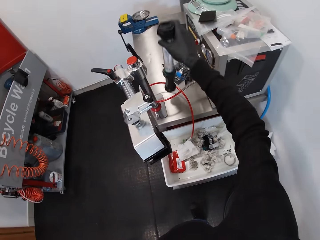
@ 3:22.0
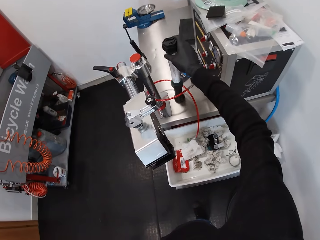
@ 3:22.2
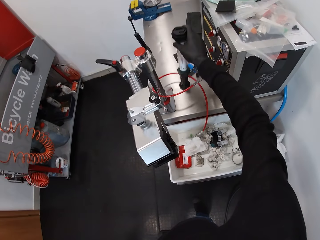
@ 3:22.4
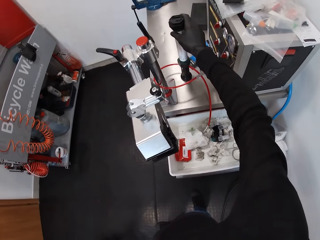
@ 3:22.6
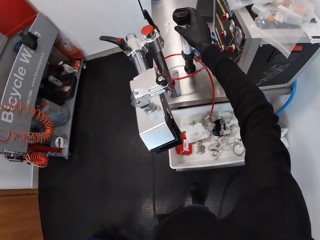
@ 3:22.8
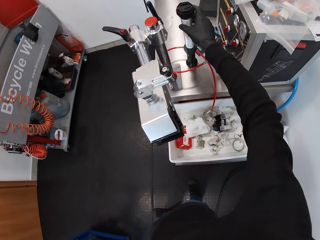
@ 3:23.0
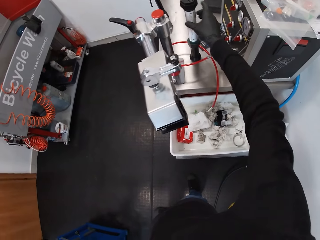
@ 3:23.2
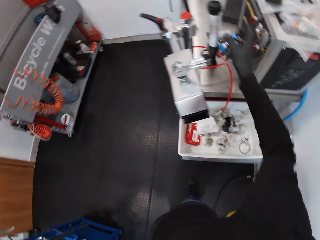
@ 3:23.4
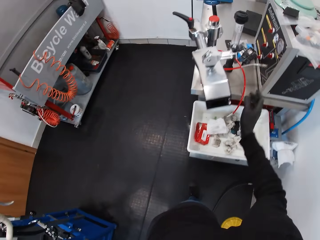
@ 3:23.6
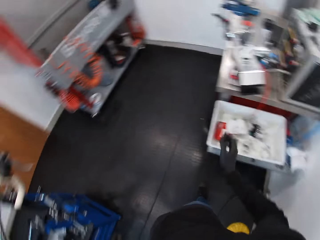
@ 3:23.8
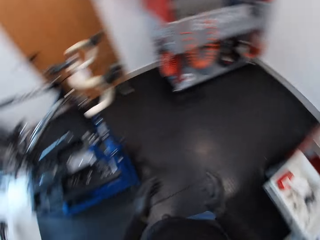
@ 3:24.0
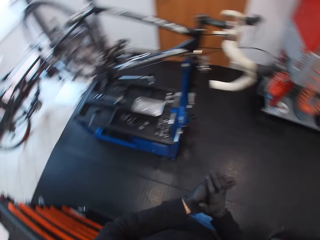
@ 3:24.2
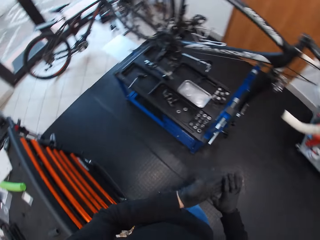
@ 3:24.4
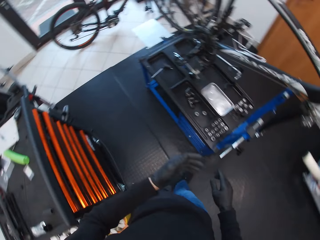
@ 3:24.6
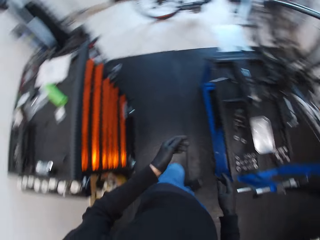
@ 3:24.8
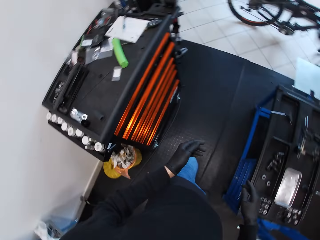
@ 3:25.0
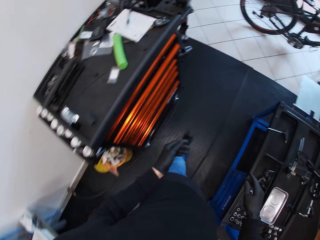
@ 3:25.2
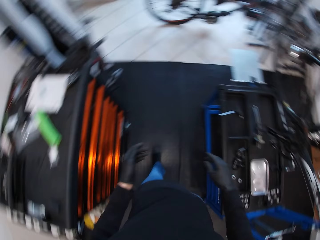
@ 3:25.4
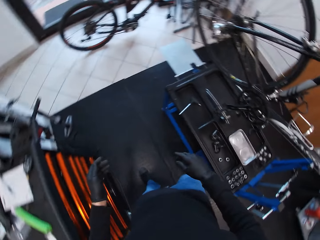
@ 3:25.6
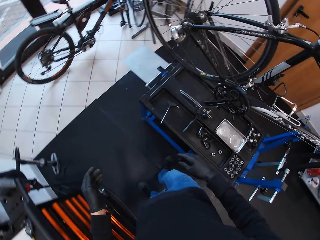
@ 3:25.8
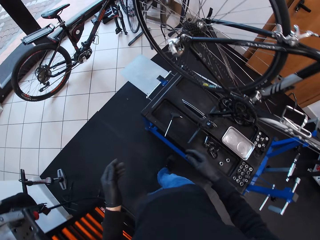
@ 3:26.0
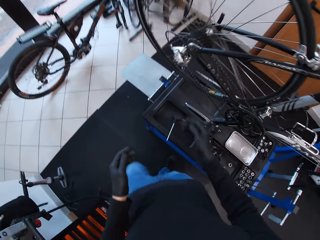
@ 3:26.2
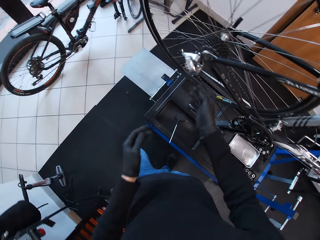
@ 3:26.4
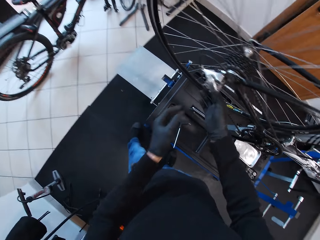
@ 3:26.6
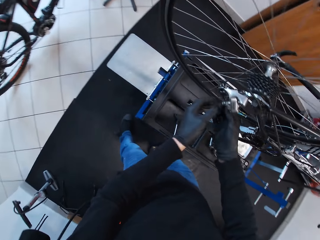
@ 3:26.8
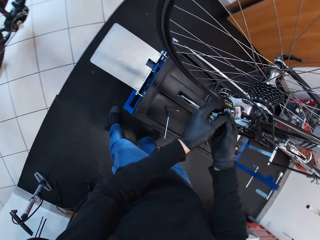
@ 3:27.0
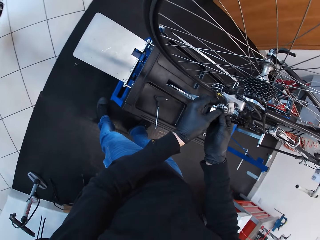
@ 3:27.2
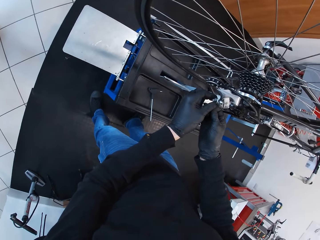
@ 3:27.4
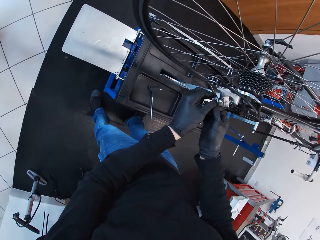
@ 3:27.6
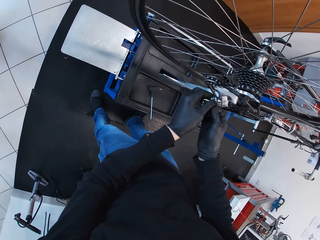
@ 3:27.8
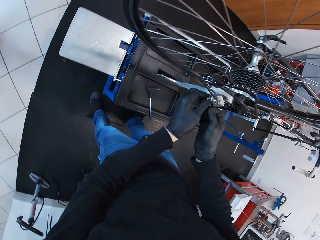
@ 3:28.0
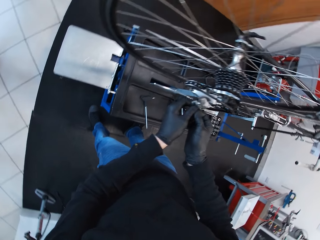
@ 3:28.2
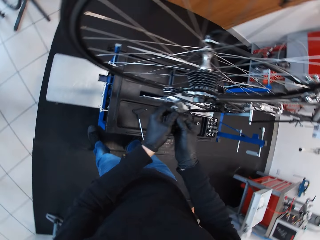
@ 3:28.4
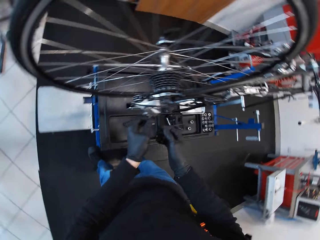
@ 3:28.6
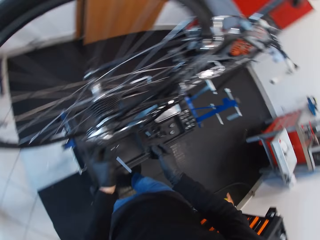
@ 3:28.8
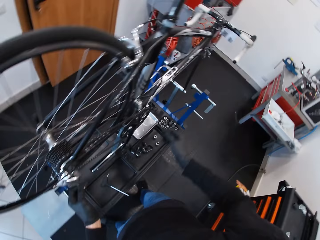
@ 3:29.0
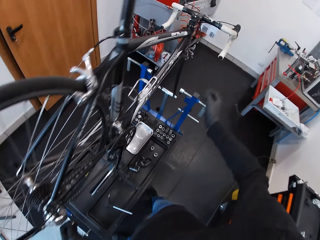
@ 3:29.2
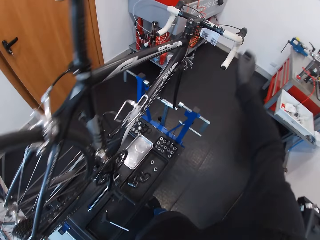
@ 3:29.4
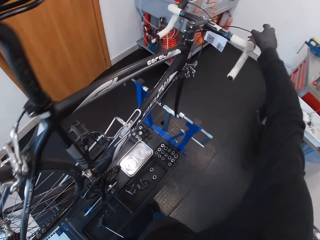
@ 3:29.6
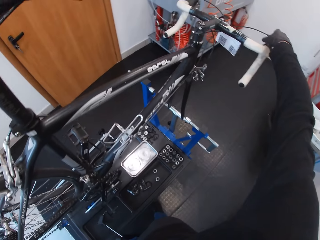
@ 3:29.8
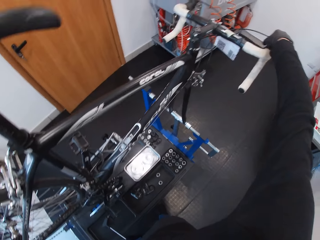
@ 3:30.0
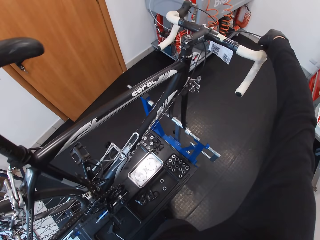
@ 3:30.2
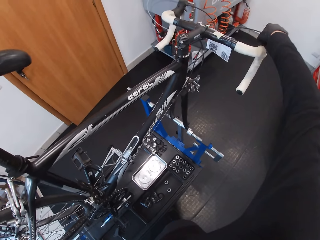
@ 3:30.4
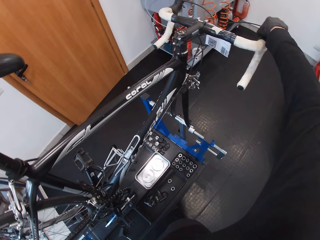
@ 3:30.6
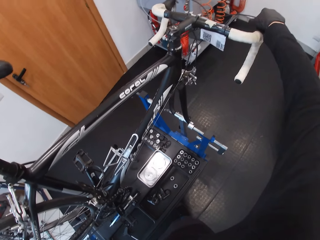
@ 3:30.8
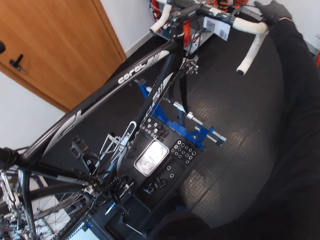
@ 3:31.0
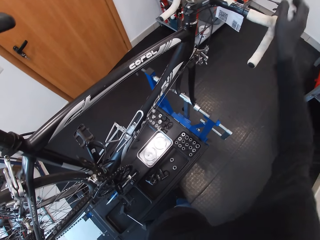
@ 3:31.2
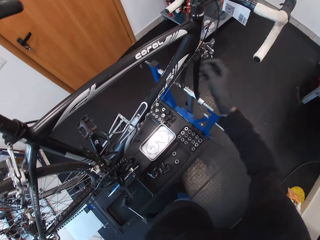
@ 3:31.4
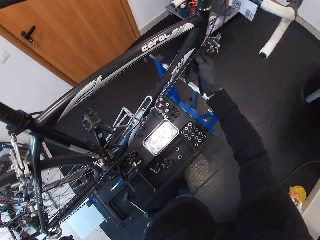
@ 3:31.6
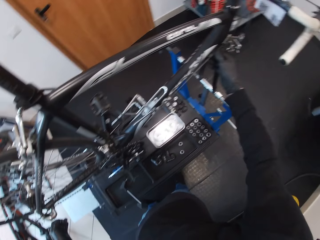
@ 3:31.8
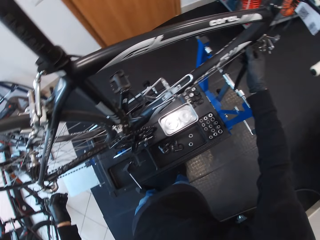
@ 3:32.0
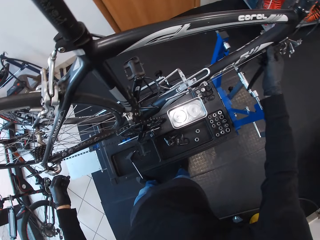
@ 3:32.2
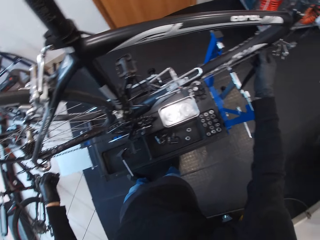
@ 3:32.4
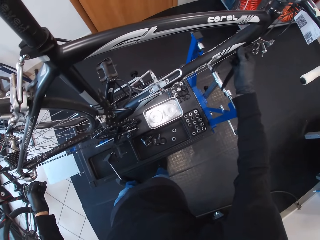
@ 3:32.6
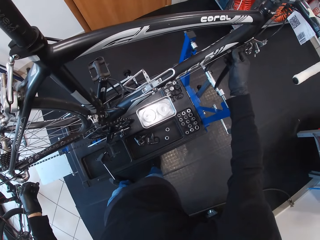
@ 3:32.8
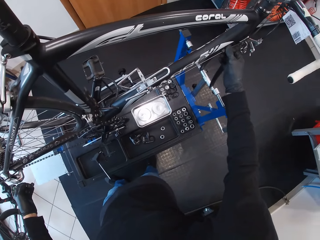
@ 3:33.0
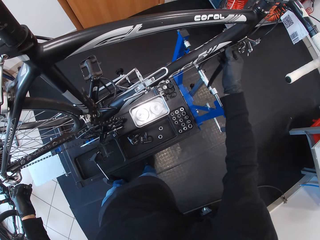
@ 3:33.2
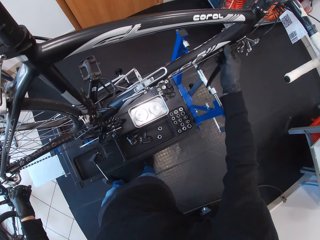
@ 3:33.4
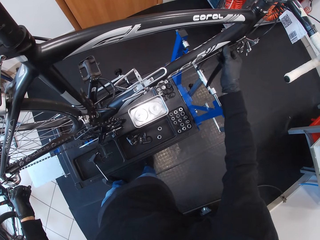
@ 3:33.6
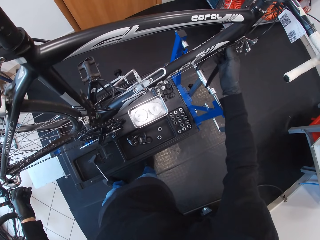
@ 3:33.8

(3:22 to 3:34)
The camera wearer puts something on top of the table. They move around. They touch the rear derailleur. They hold the bicycle pedals. They touch the brakes in the bicycle.

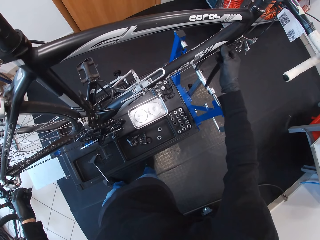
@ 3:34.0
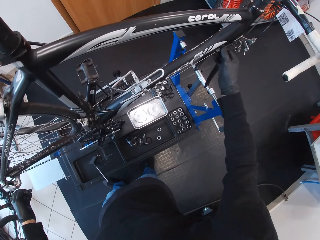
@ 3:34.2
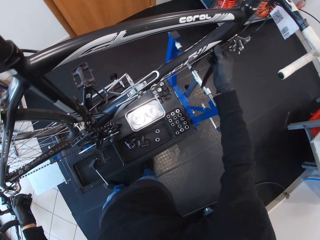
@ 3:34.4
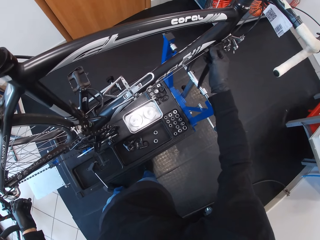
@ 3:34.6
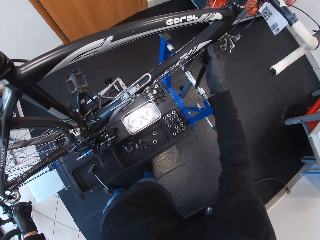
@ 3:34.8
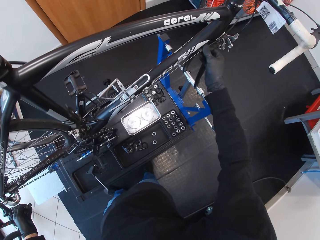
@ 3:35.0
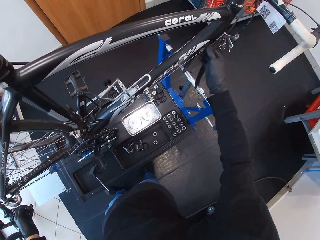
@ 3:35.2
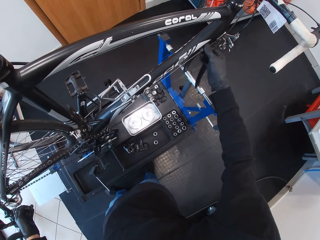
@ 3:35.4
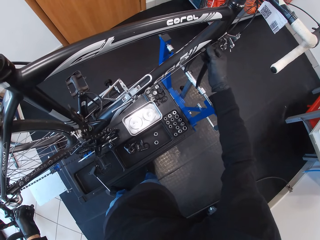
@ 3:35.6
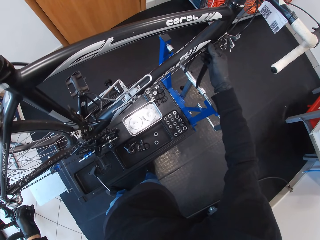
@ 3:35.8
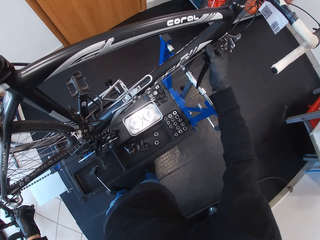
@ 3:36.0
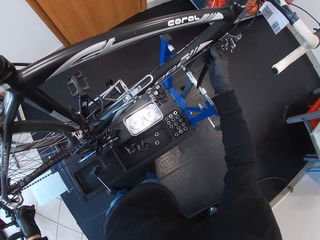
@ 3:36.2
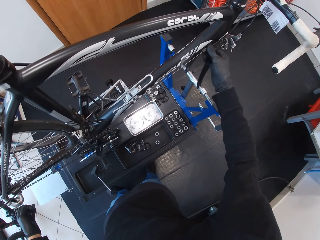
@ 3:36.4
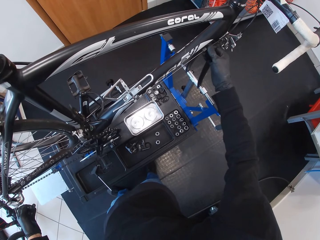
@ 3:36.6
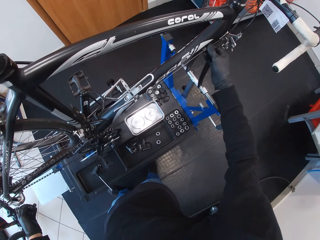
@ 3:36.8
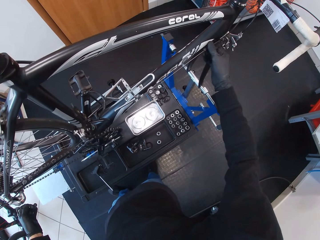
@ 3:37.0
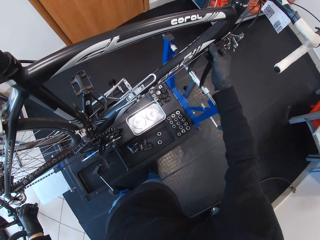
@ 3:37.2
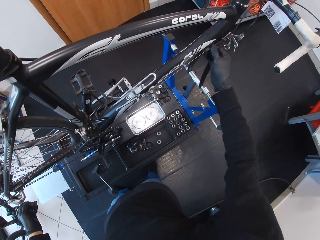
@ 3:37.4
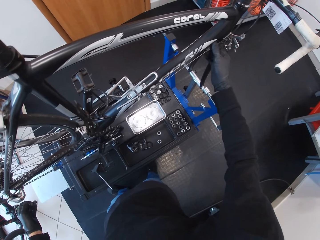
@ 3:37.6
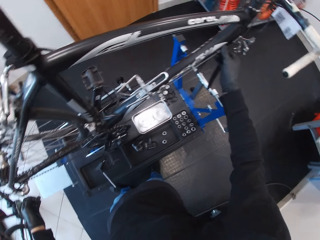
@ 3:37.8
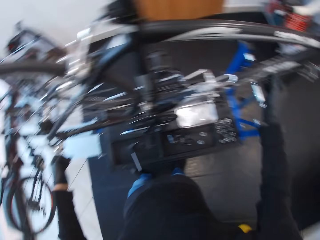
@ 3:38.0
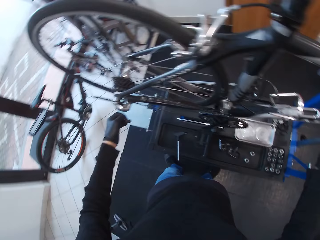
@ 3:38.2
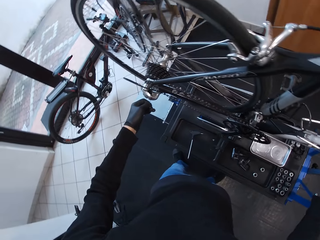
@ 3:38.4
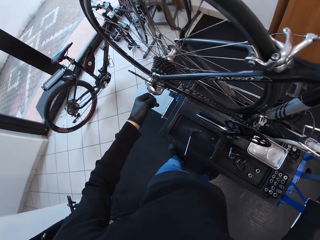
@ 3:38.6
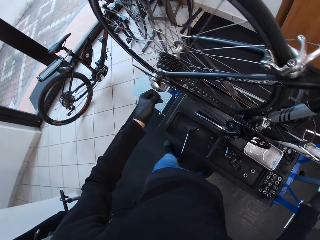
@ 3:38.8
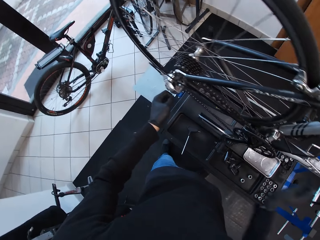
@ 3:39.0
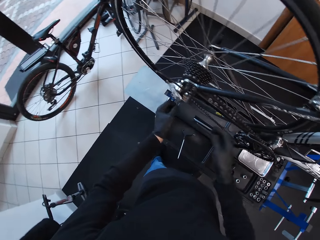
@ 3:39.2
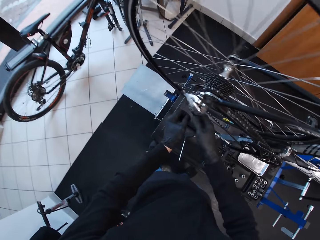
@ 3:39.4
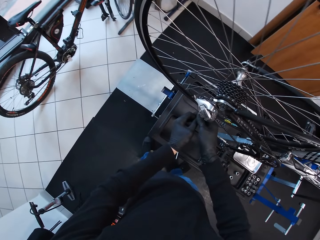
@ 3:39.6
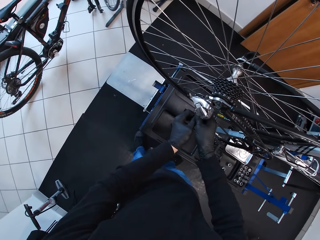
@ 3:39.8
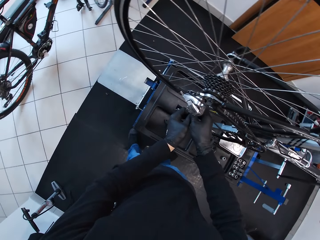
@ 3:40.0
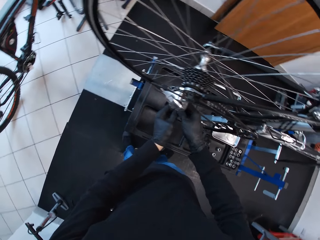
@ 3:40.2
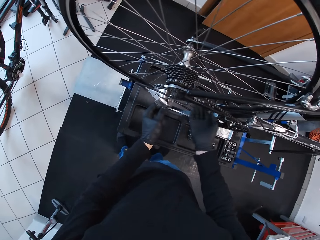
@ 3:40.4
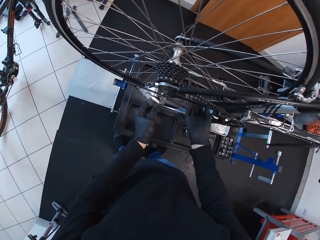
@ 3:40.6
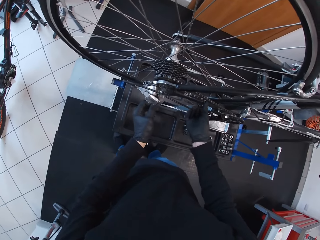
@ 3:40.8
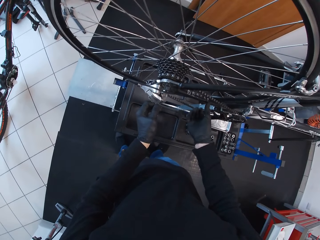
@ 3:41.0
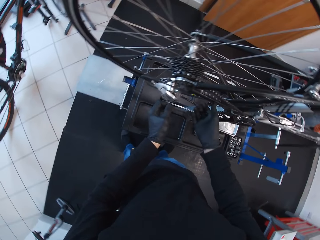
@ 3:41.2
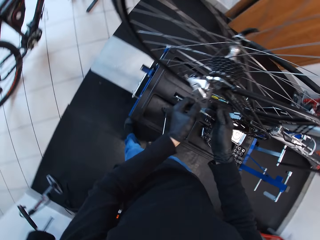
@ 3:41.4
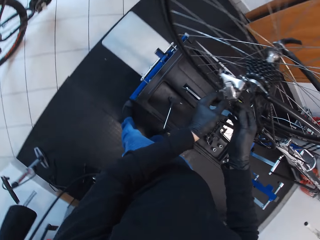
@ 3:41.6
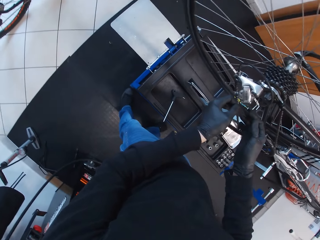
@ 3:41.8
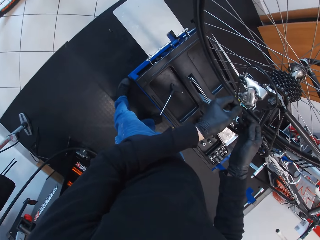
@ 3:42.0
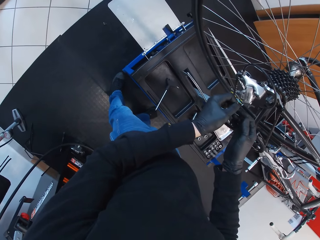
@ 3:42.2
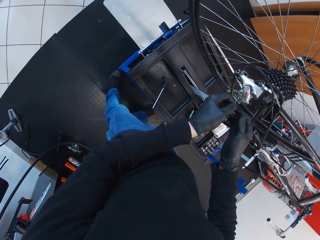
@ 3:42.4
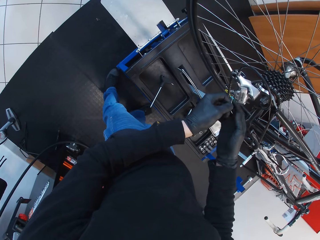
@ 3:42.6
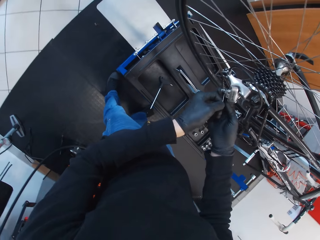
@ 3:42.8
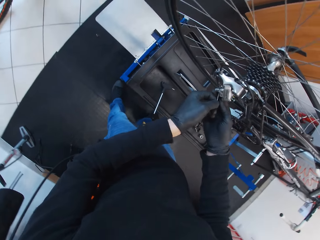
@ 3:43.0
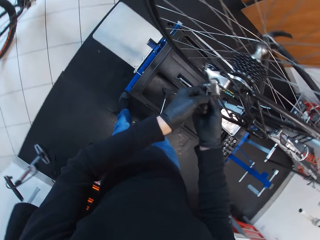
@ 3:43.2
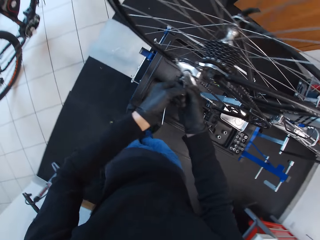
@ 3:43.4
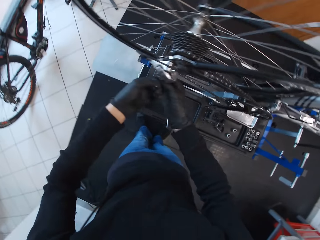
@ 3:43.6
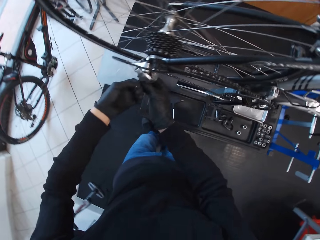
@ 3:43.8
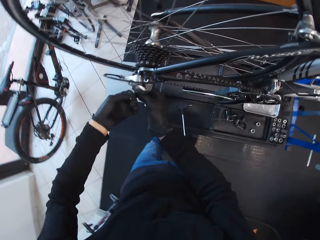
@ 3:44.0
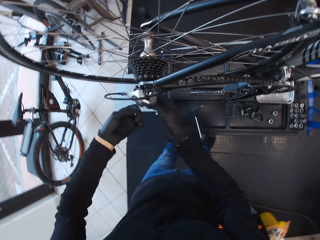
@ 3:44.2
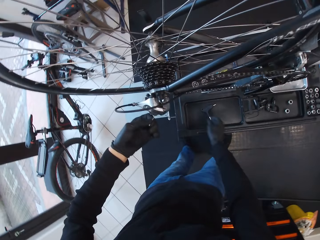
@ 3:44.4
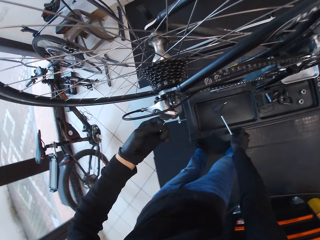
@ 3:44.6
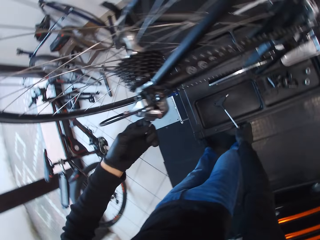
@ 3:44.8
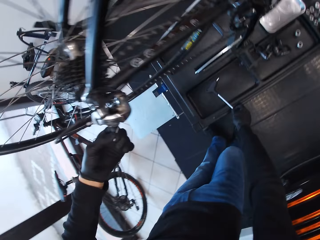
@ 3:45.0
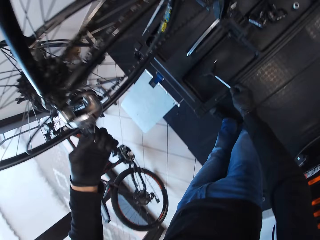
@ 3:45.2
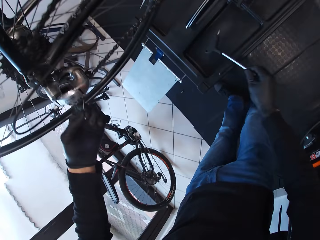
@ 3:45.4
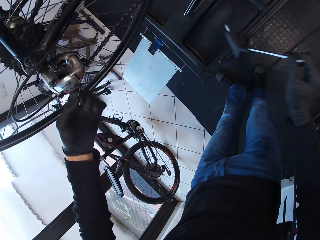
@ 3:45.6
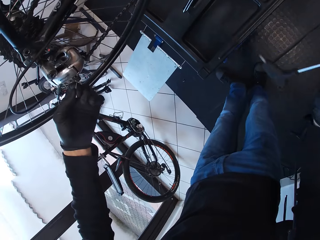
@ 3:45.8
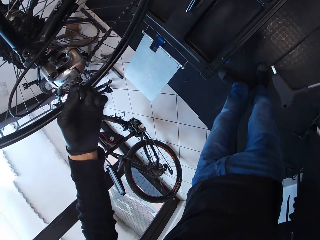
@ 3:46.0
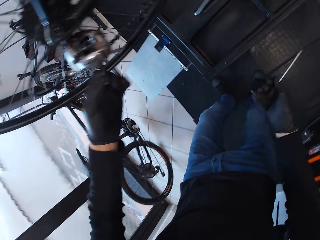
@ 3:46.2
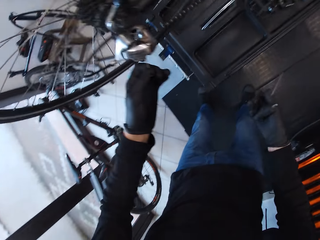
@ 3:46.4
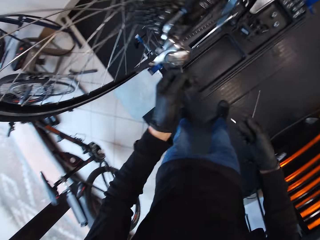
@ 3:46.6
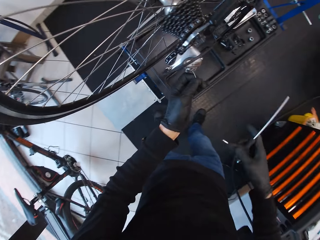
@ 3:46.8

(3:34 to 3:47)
The camera wearer touches the rear derailleur. They hold something. They pick up the screwdriver on the ground.
